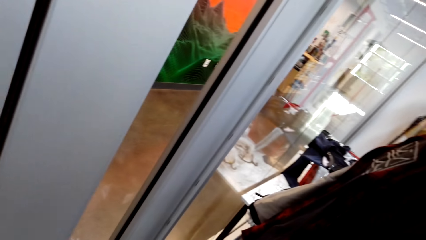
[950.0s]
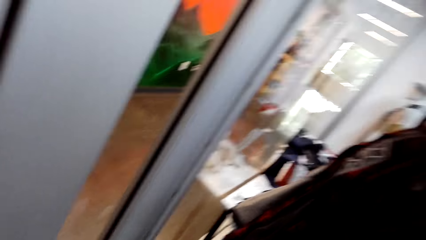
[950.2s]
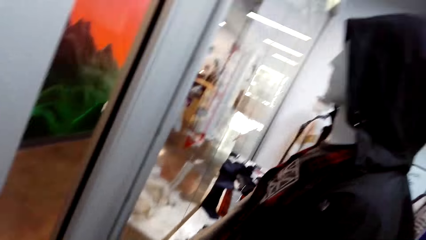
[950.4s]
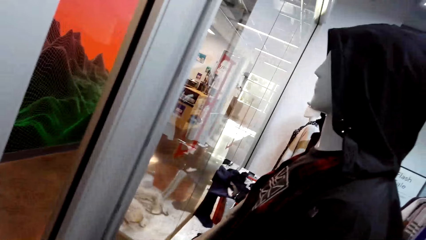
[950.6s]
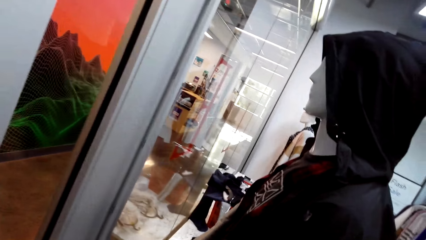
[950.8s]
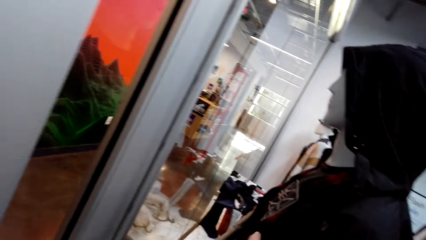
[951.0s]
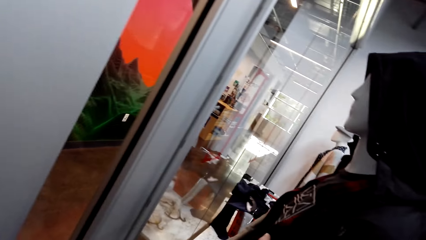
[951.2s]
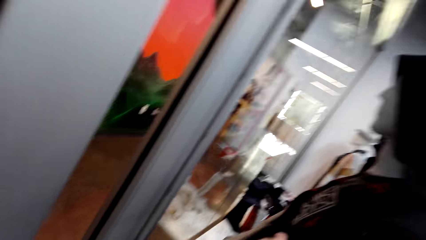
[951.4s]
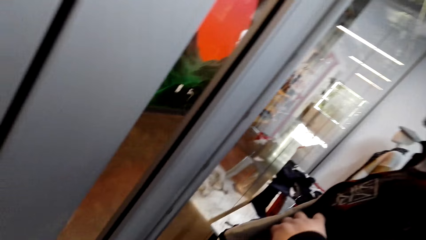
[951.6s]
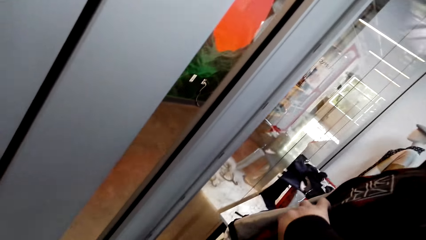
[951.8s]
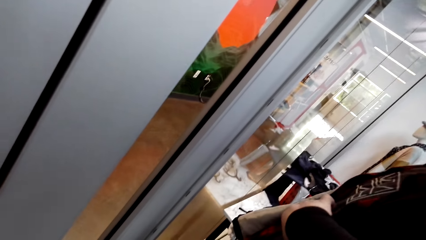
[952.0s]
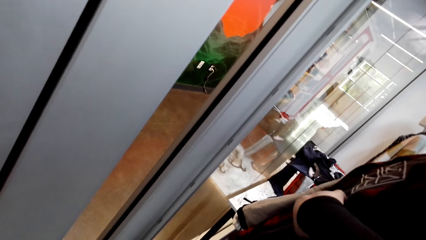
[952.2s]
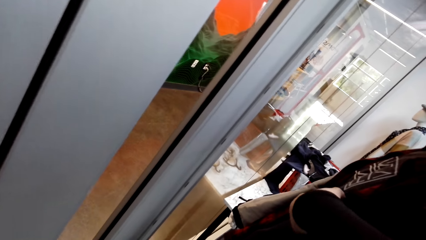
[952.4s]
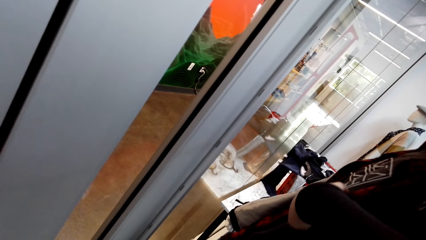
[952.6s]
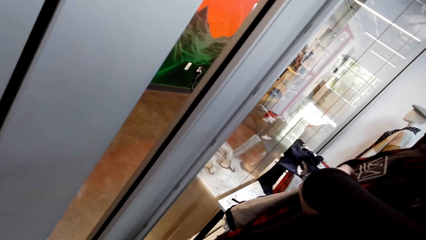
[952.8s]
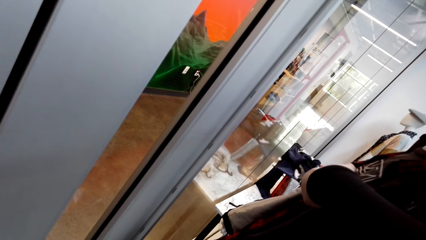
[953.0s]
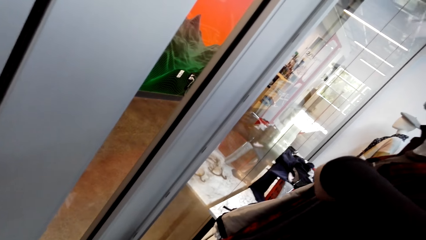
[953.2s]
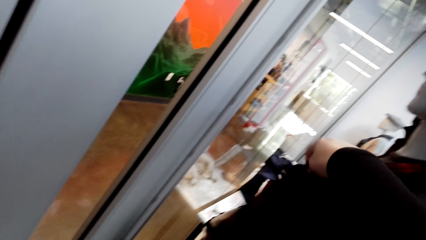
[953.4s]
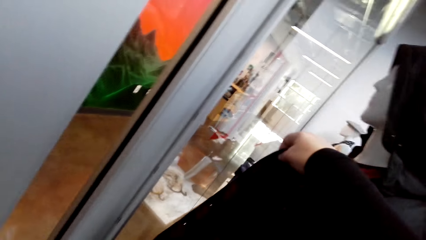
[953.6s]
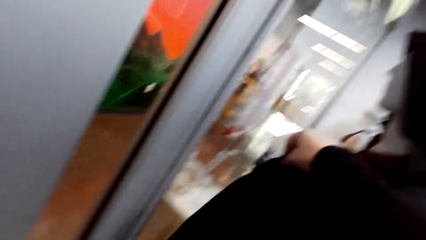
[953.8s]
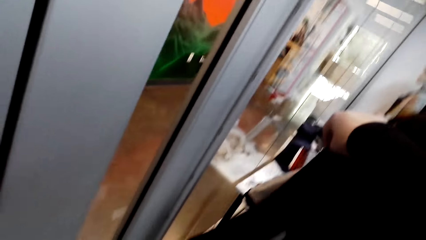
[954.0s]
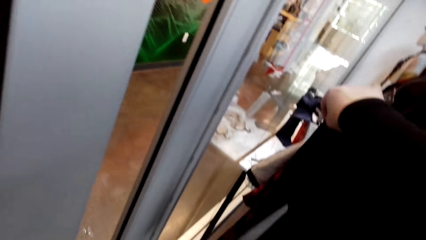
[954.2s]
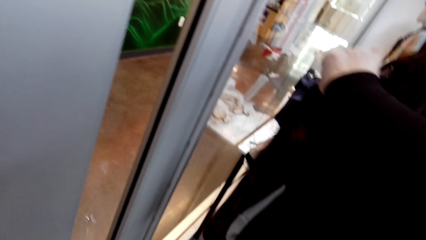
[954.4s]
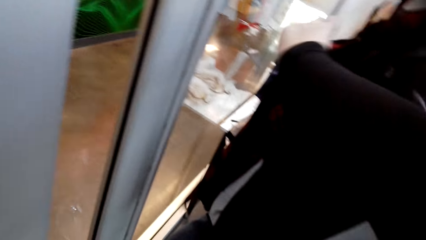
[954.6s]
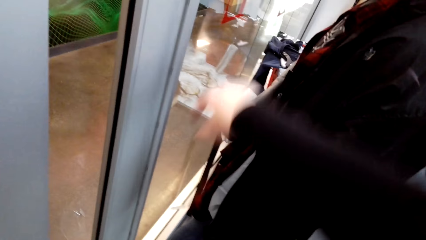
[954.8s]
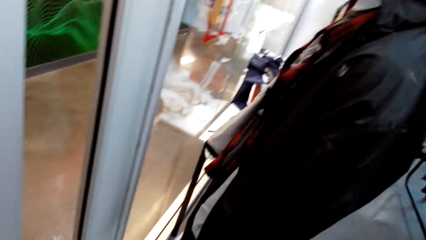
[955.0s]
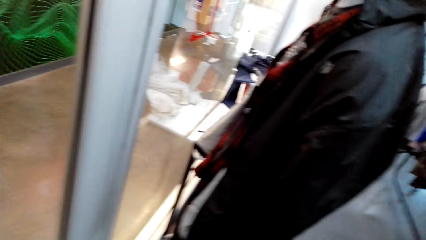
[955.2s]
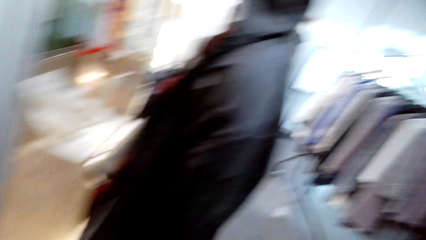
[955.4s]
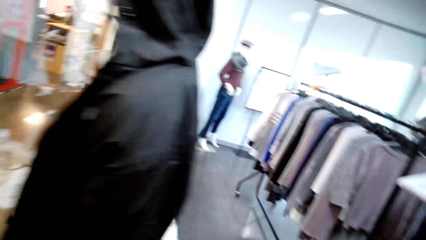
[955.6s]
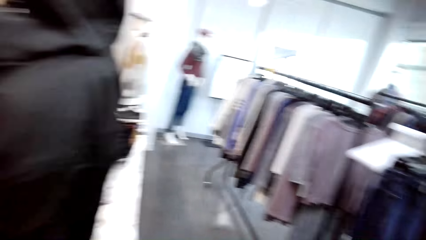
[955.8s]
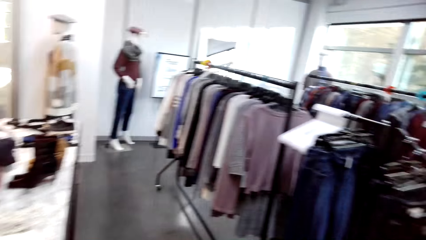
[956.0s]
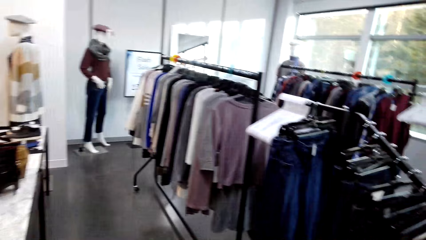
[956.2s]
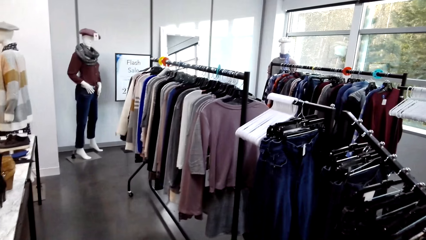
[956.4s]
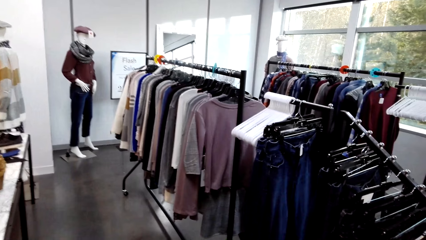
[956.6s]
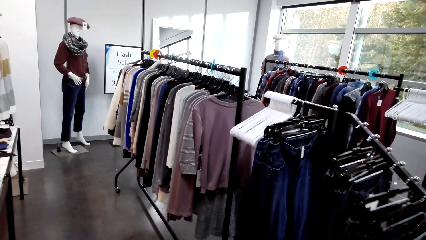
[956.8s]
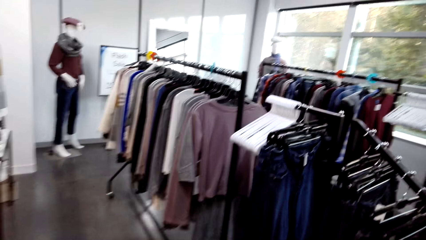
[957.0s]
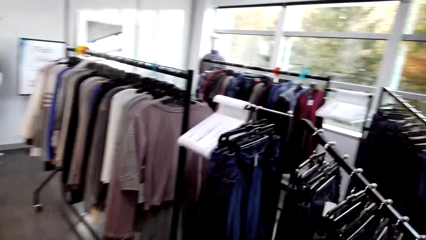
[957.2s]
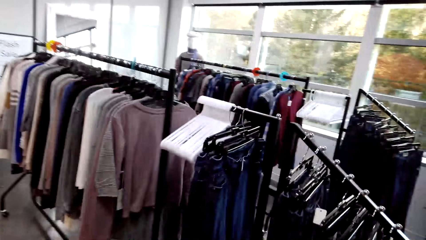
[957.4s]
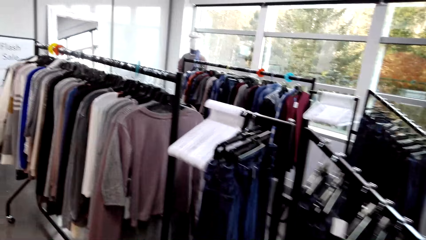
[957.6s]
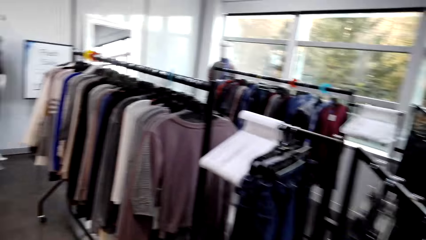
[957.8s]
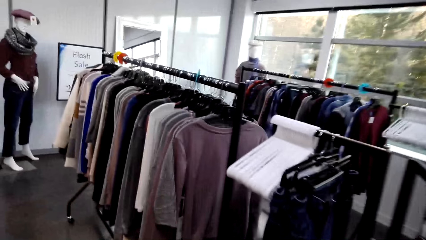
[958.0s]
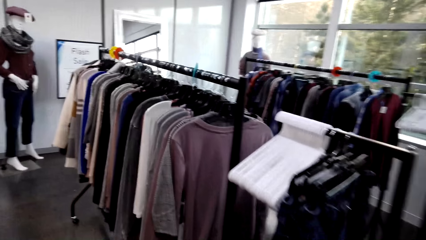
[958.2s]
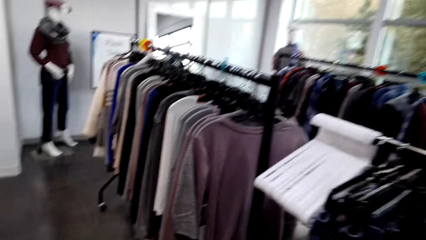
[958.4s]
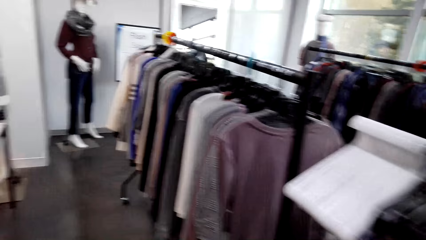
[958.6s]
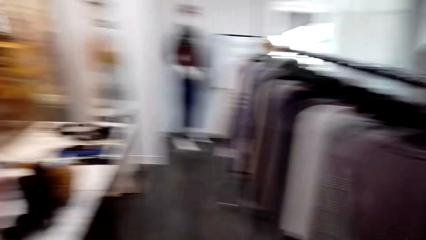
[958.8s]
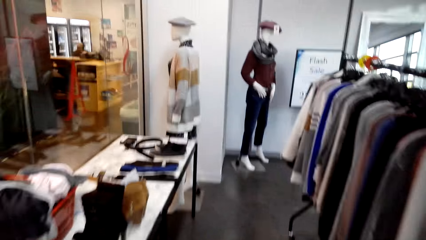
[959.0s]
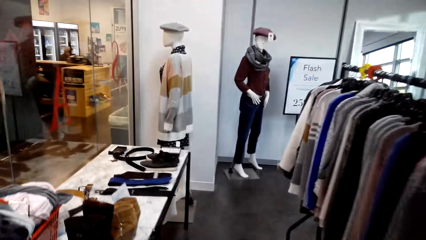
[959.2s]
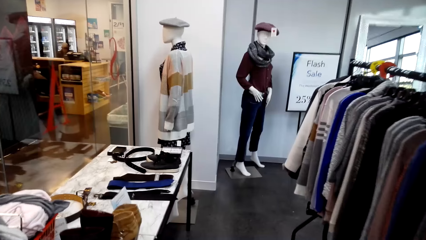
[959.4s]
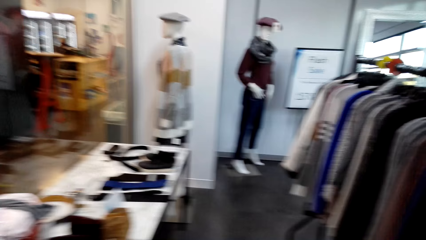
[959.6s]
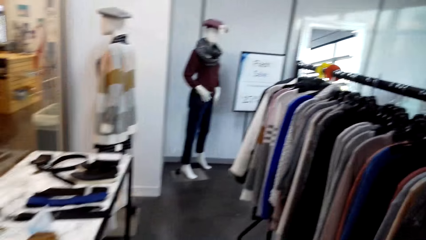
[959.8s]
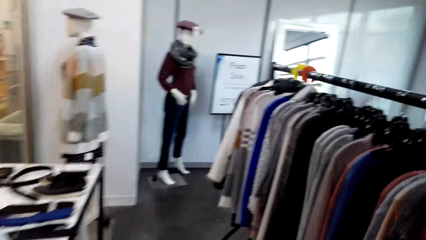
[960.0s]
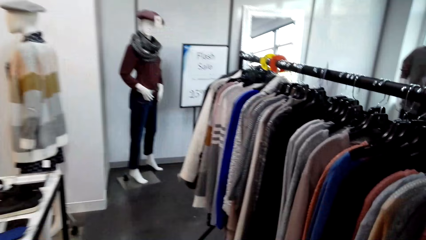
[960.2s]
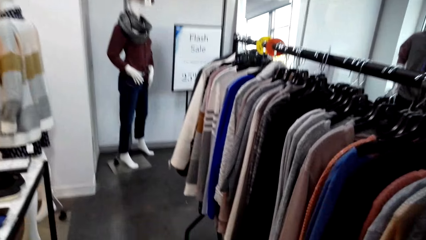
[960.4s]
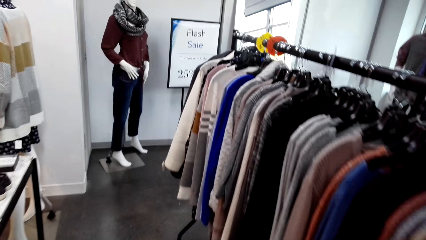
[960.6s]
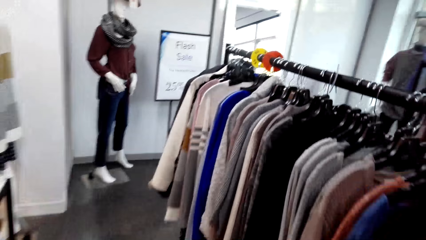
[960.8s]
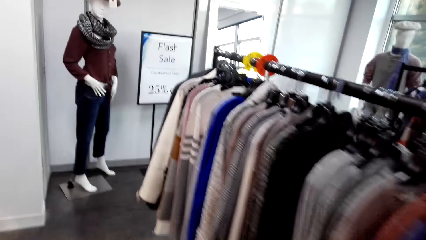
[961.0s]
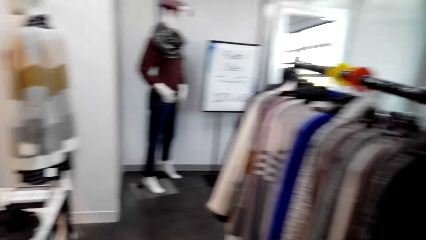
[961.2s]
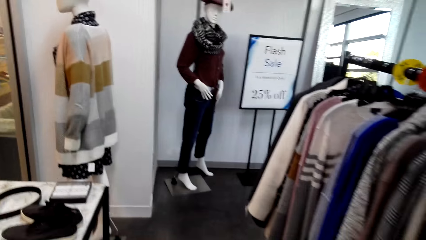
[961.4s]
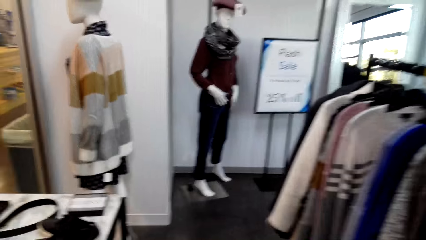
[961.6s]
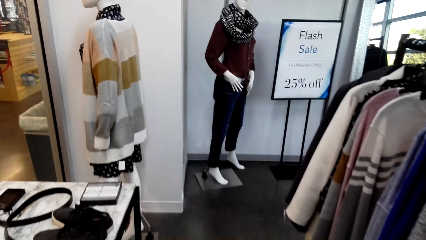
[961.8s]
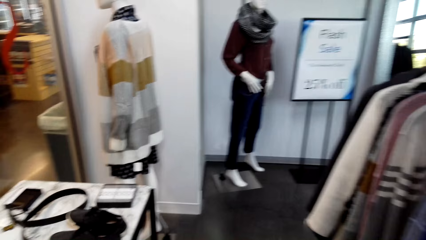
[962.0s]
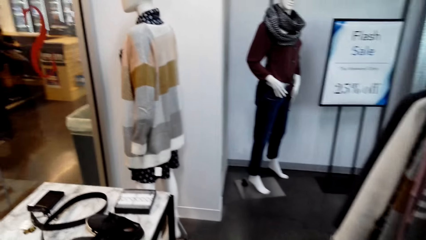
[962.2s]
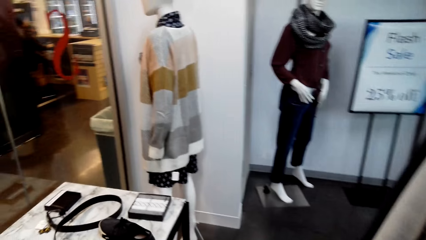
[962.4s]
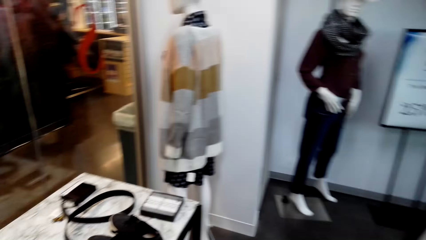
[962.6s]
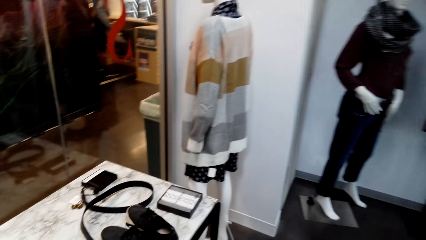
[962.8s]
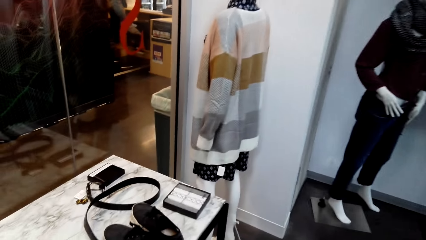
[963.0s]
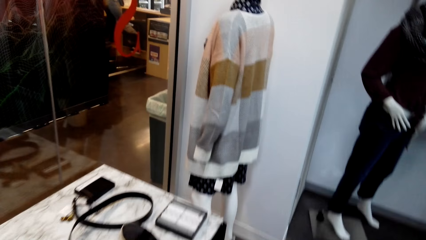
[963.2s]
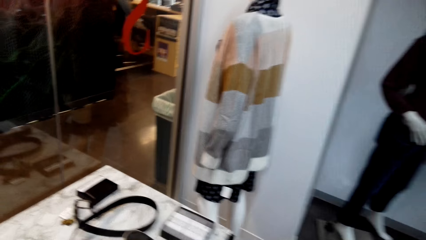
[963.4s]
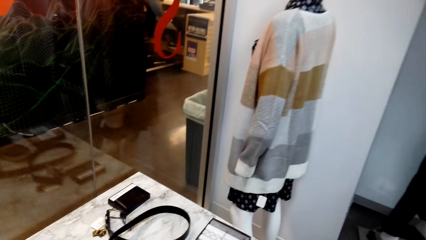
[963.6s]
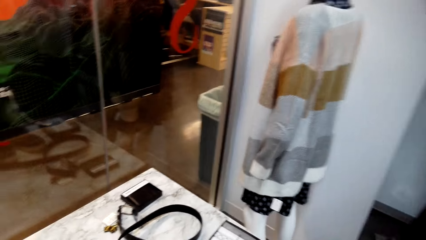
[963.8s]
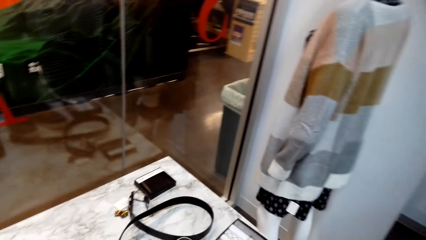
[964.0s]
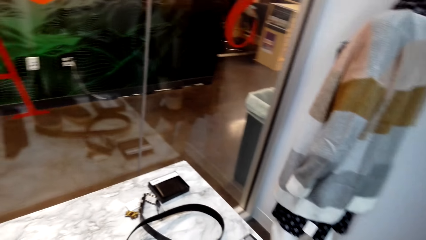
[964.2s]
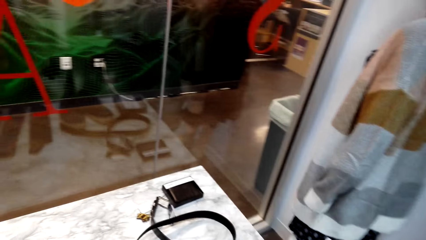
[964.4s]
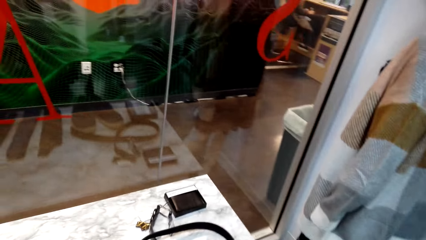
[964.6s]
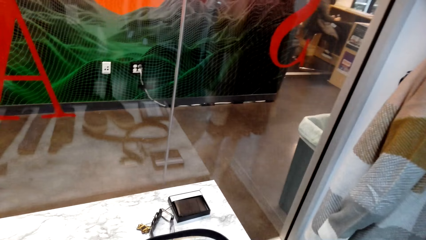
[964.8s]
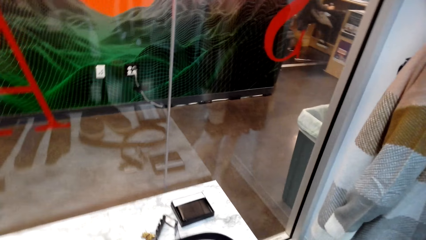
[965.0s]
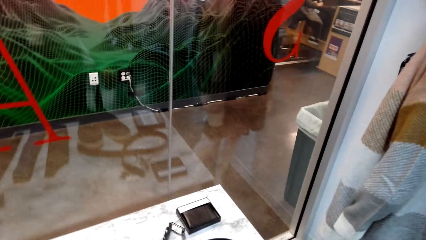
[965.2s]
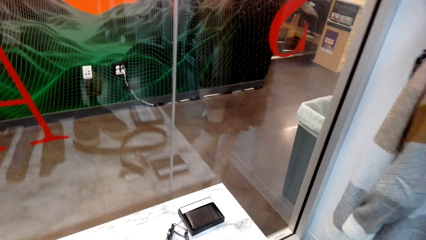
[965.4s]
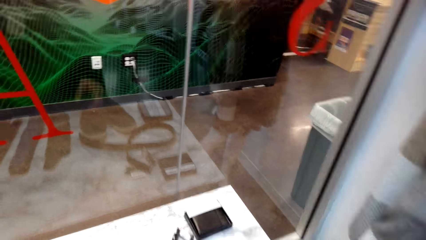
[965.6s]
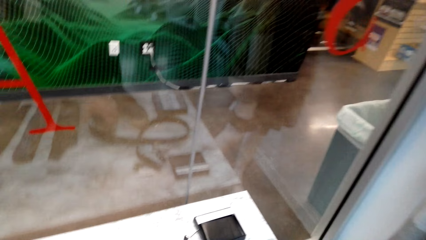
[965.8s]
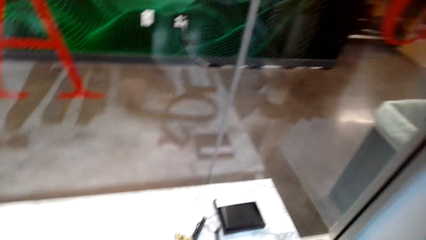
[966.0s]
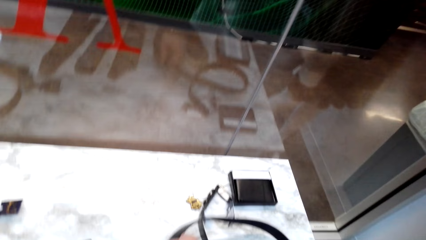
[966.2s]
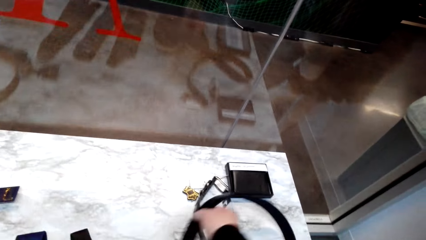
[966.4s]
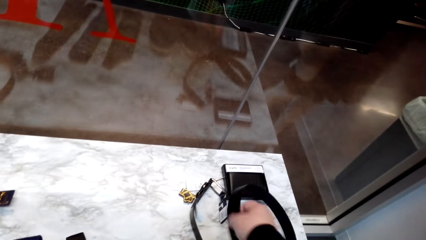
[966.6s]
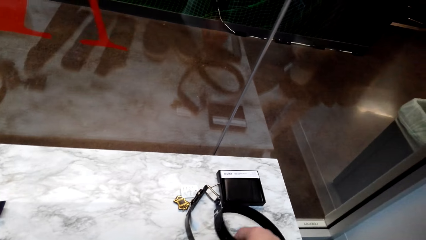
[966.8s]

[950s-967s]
The camera wearer touches the jacket. They walk around the clothes store.
